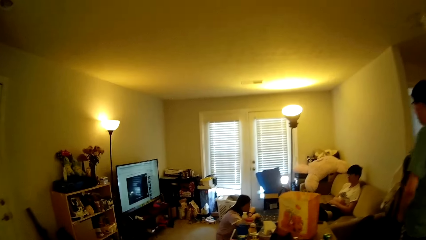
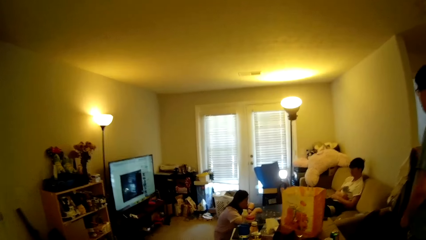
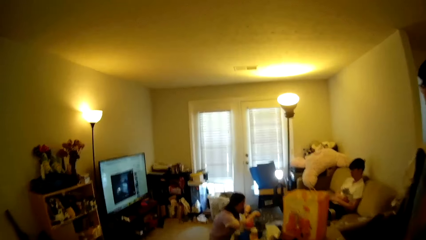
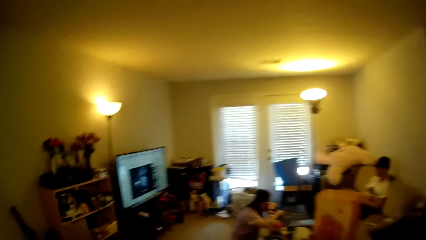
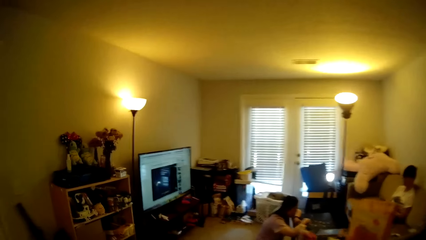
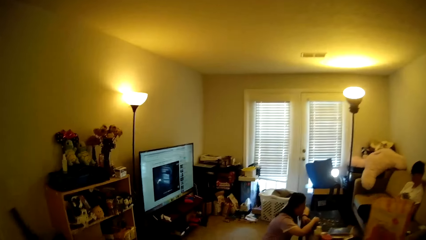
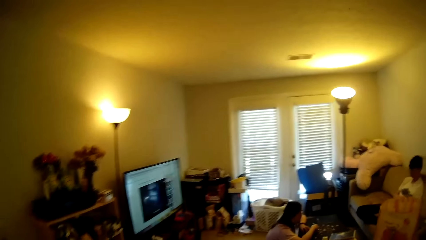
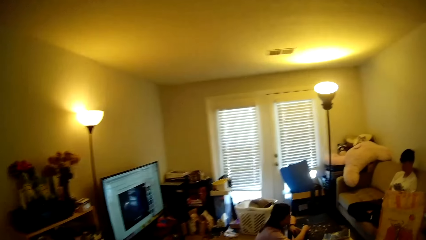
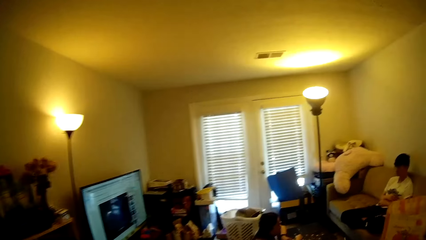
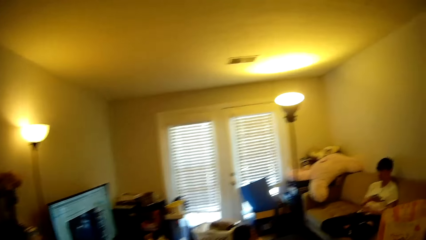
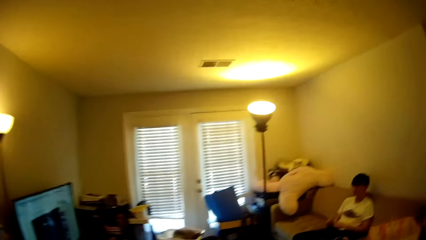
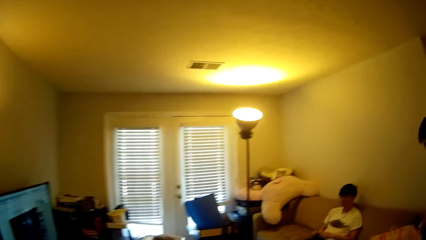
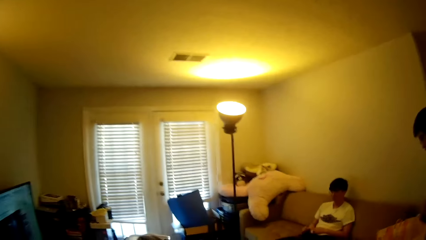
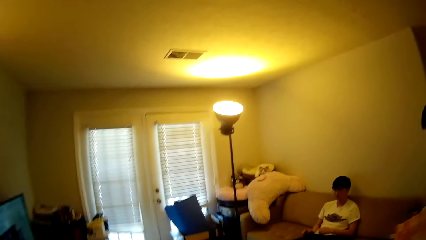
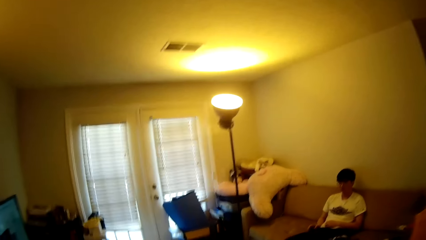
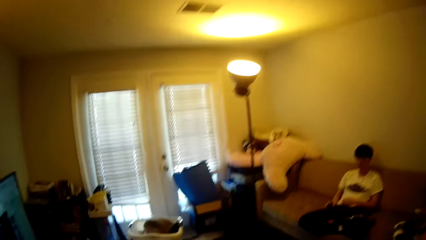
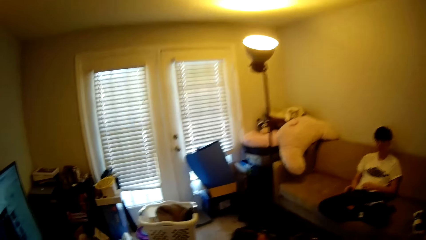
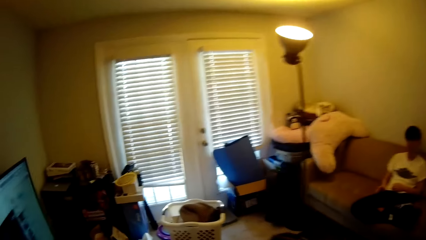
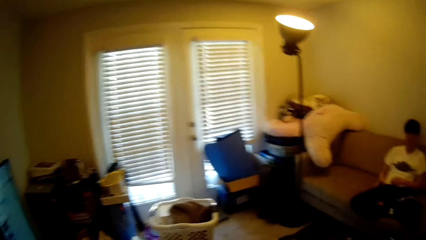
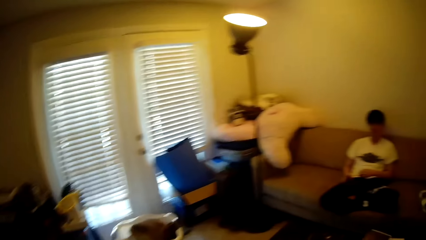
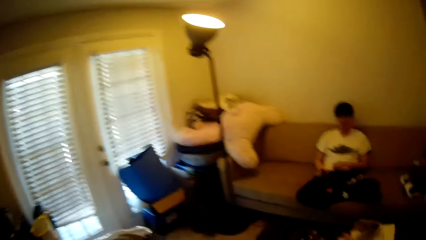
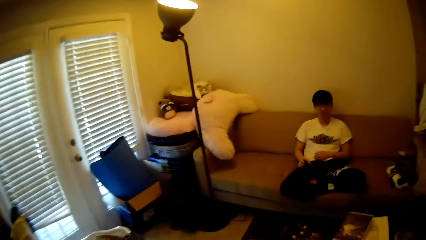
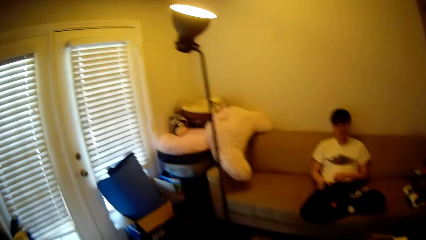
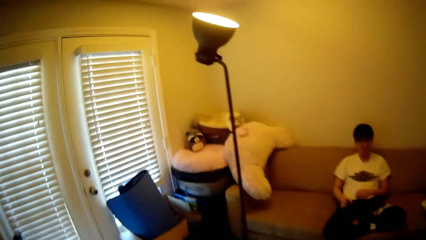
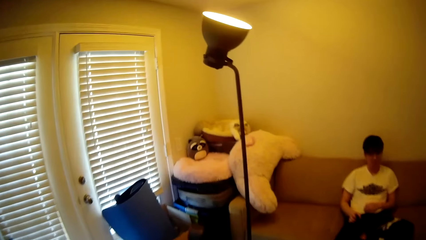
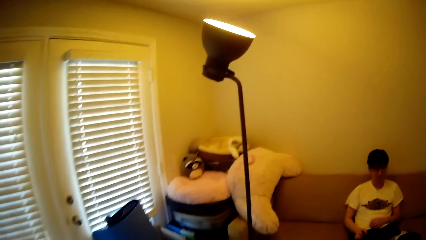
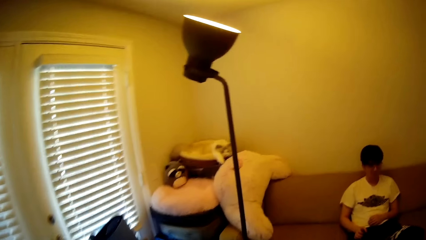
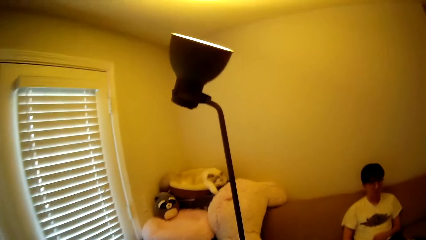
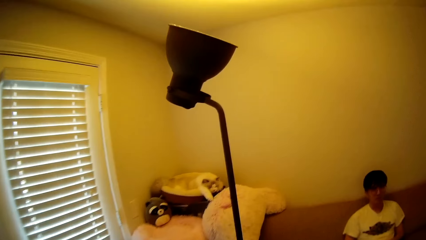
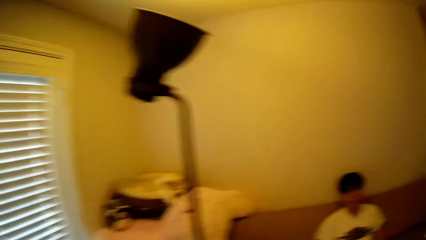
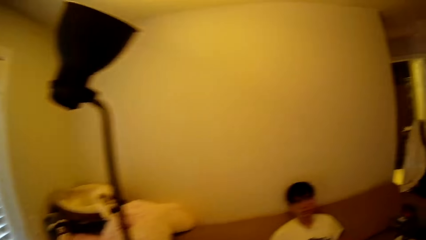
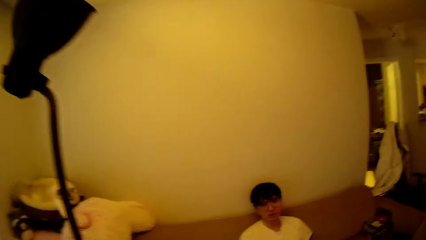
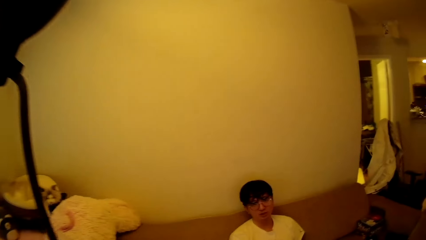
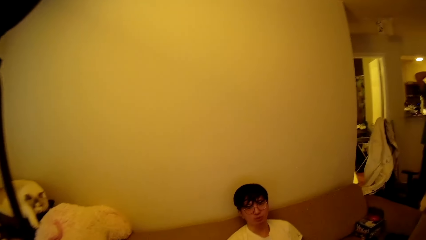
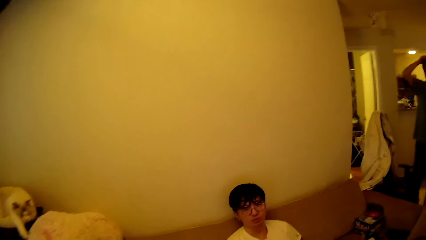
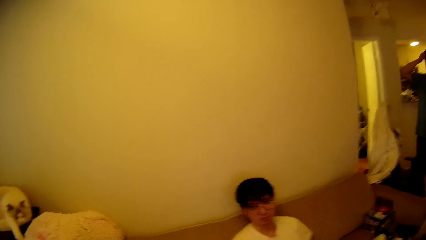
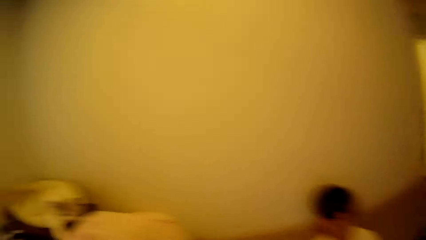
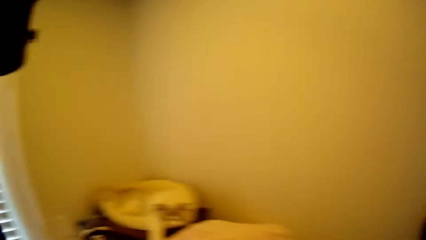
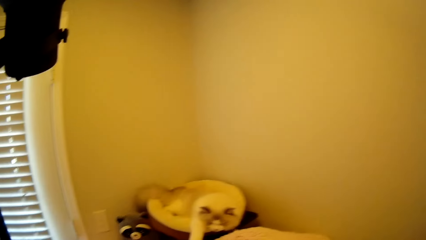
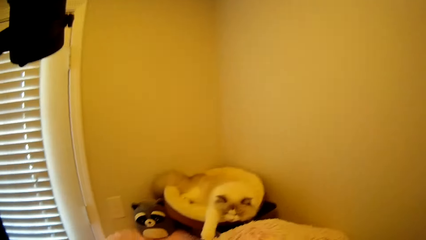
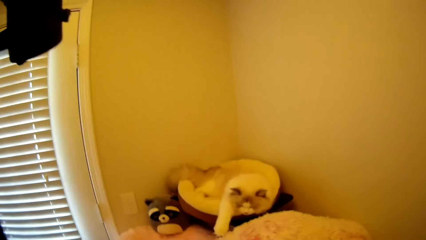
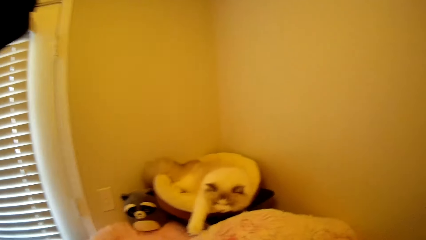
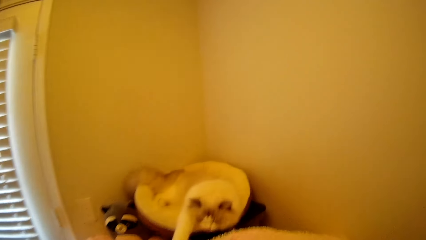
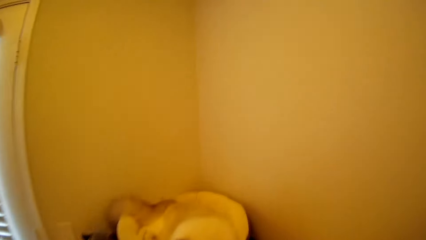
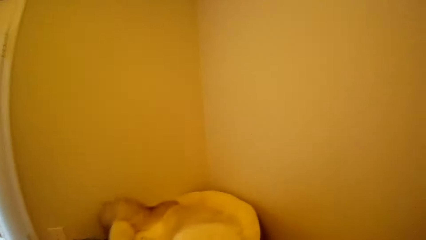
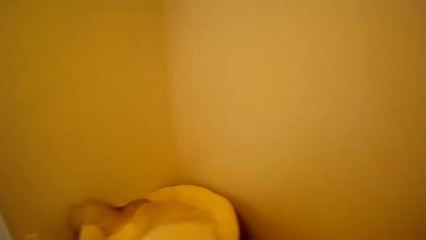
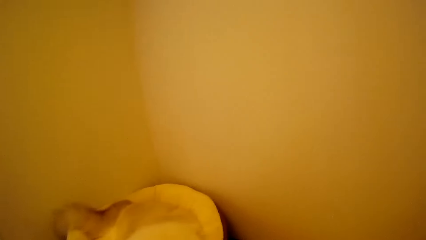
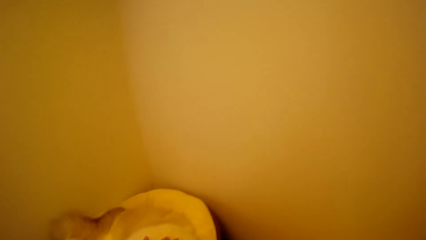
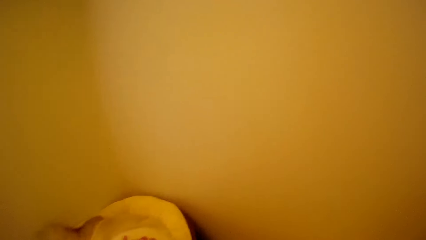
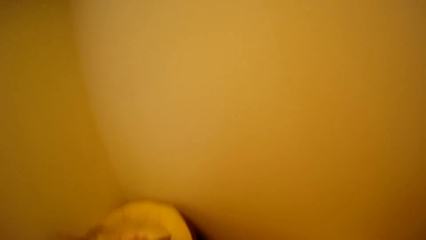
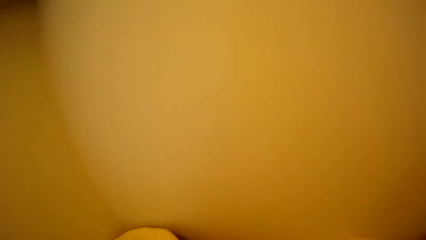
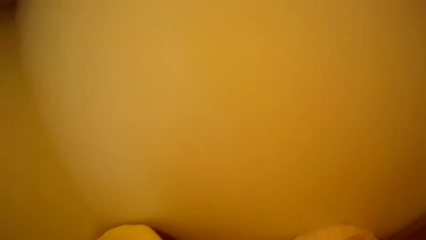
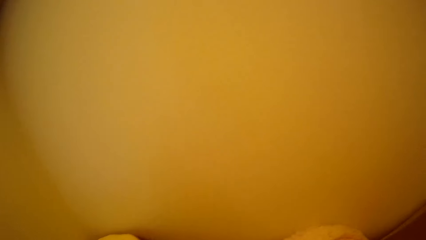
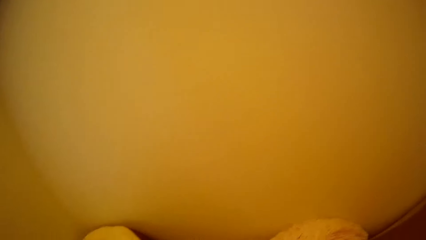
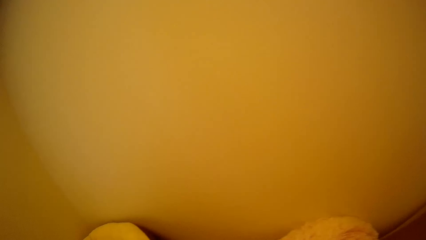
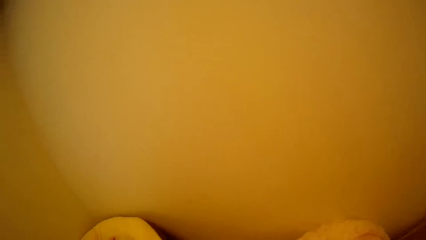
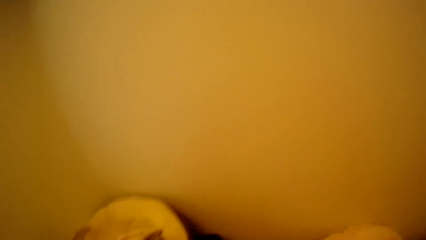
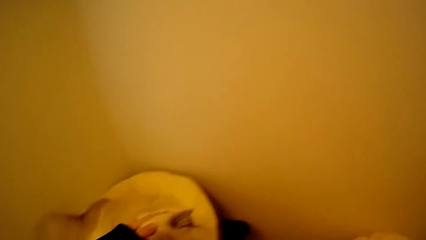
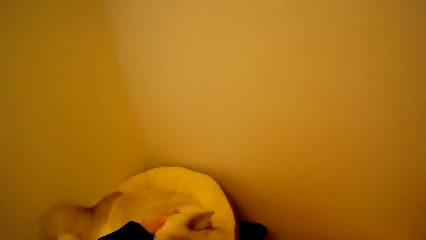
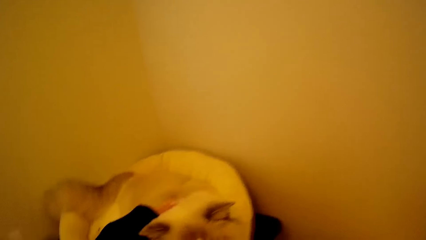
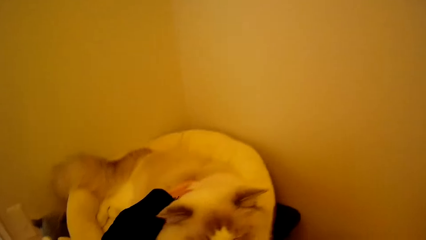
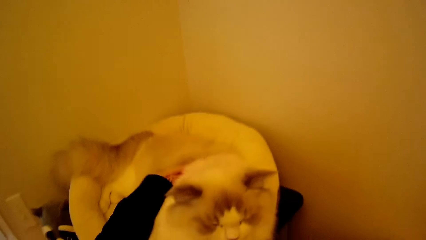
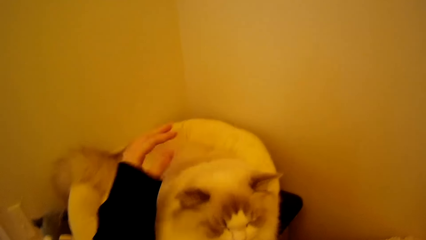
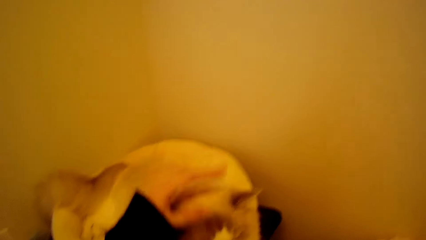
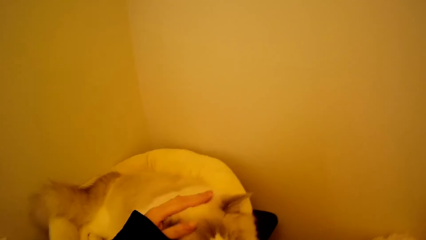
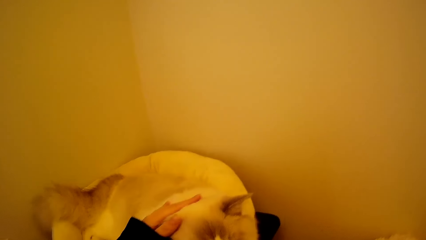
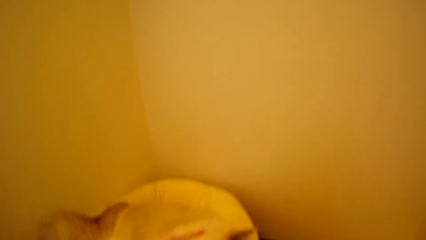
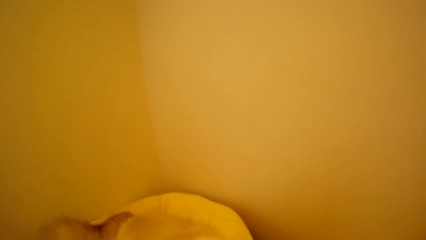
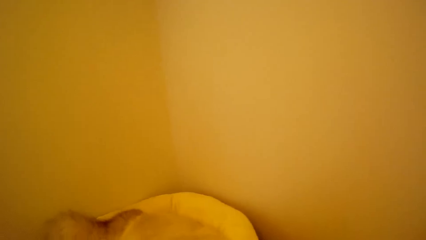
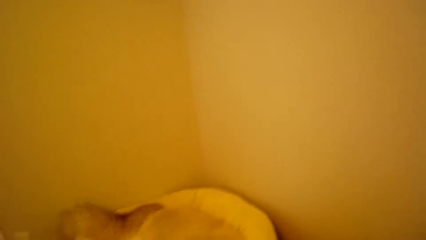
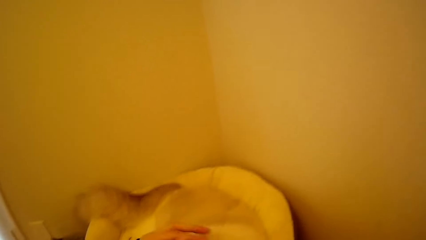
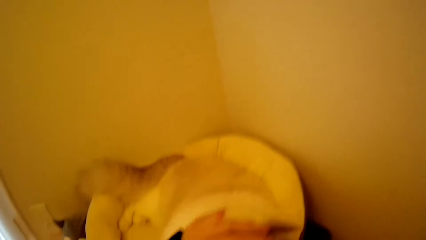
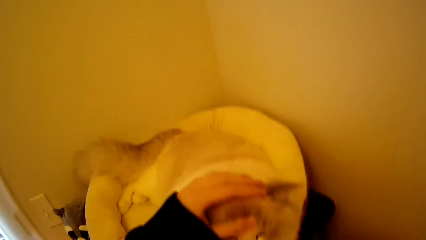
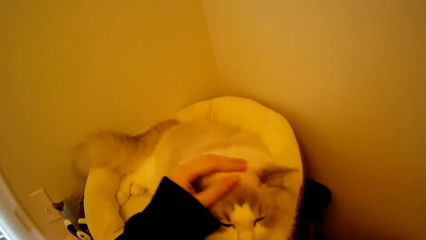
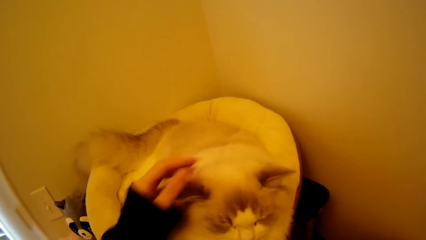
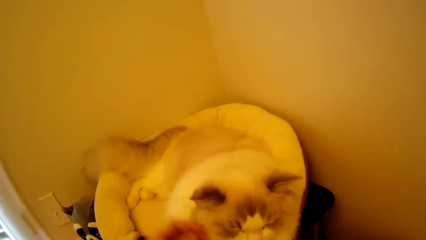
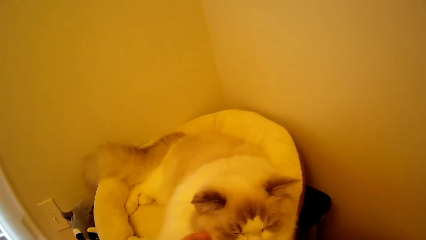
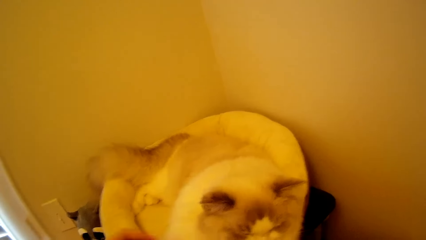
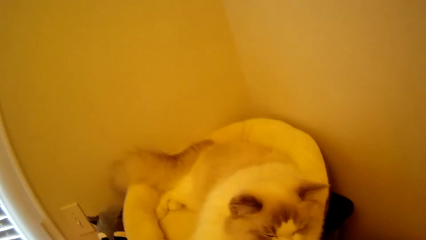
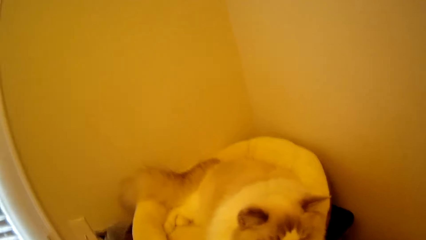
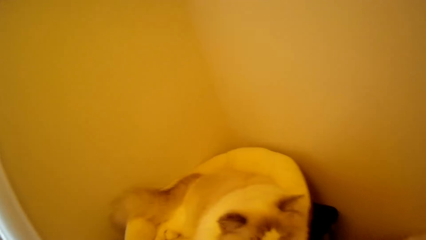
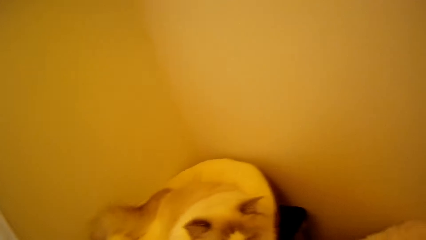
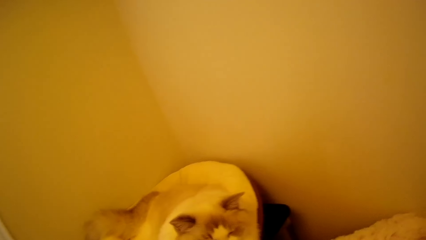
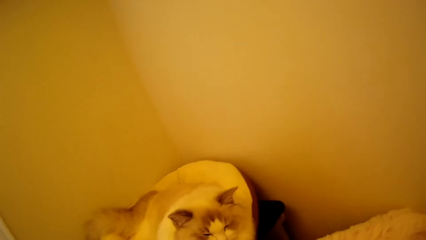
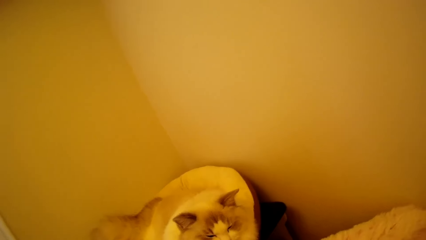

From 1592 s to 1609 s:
A man looks around. The camera wearer steps forward. They touch a cat.
